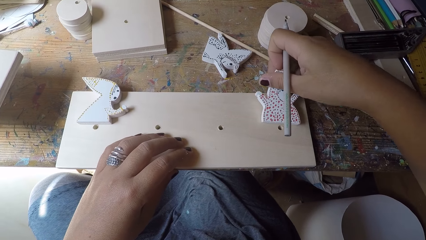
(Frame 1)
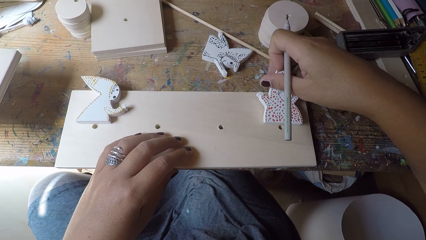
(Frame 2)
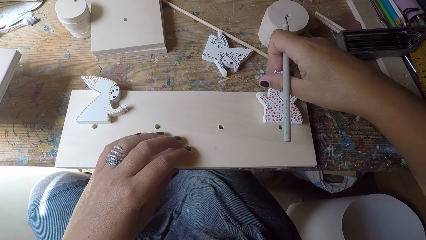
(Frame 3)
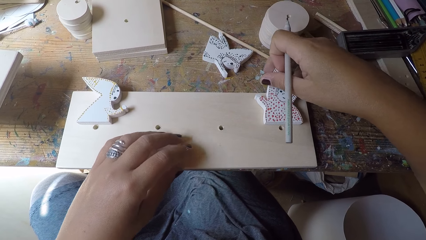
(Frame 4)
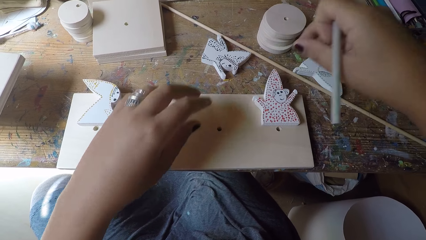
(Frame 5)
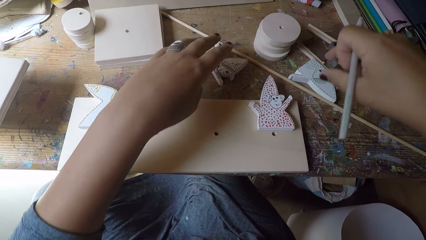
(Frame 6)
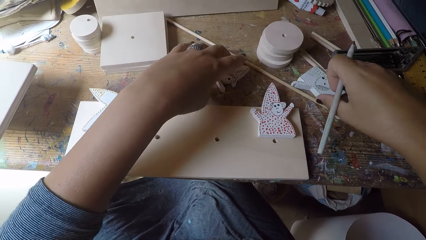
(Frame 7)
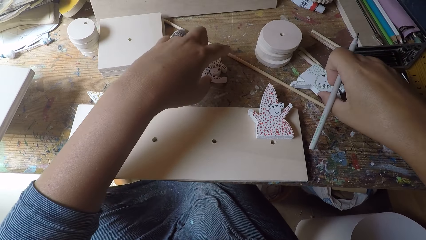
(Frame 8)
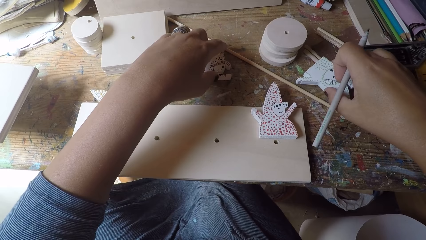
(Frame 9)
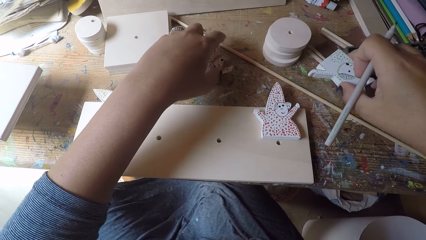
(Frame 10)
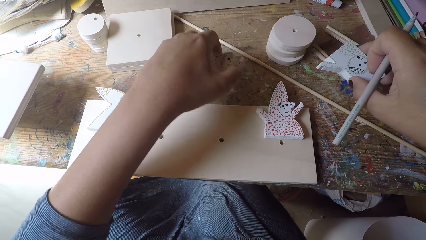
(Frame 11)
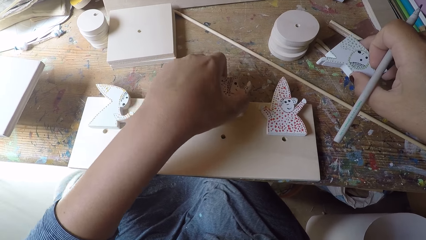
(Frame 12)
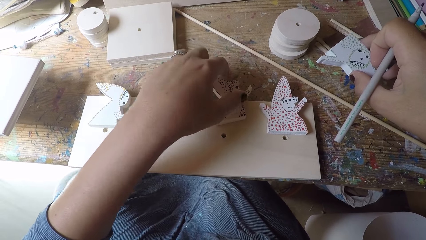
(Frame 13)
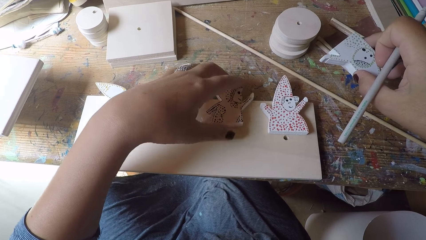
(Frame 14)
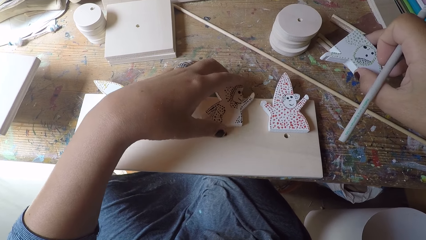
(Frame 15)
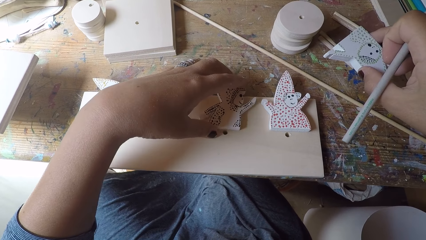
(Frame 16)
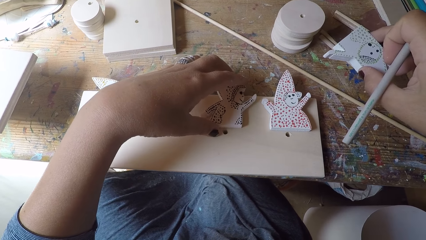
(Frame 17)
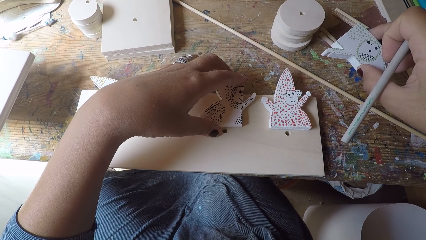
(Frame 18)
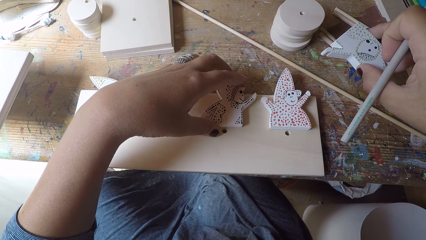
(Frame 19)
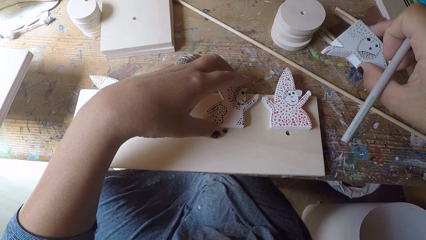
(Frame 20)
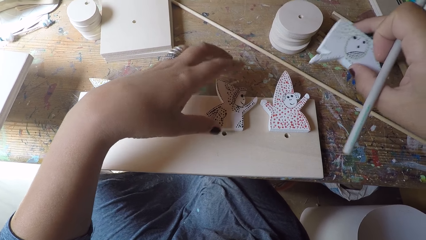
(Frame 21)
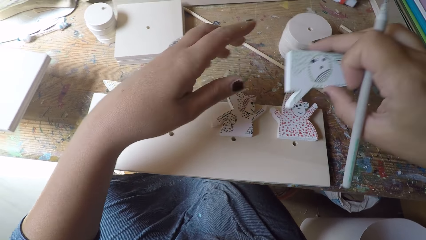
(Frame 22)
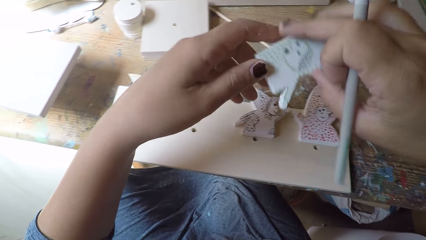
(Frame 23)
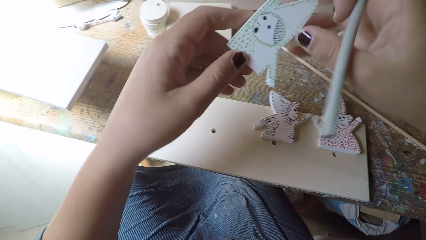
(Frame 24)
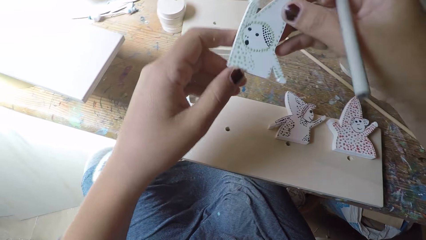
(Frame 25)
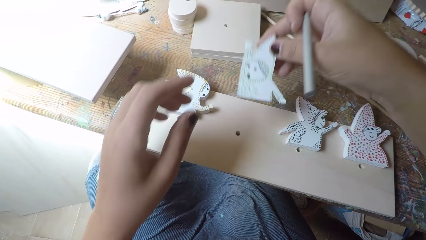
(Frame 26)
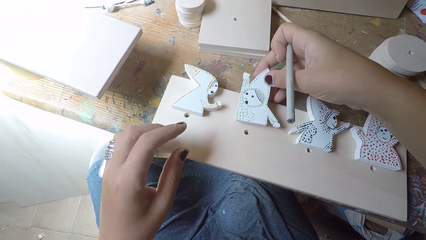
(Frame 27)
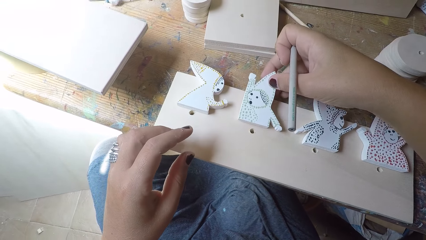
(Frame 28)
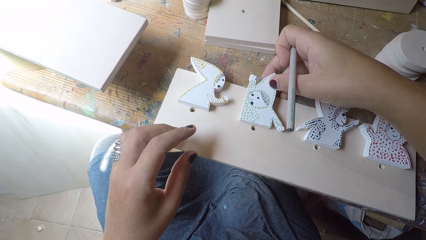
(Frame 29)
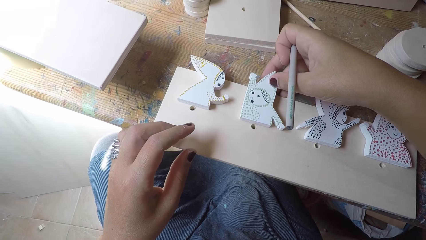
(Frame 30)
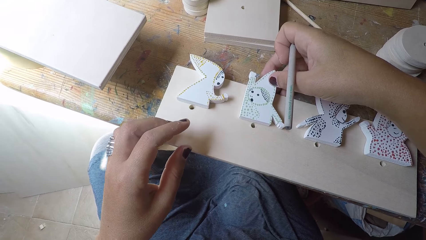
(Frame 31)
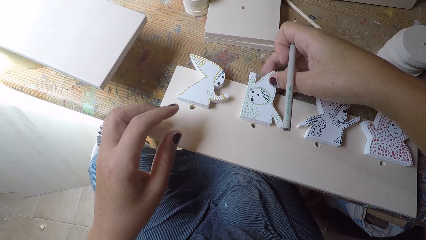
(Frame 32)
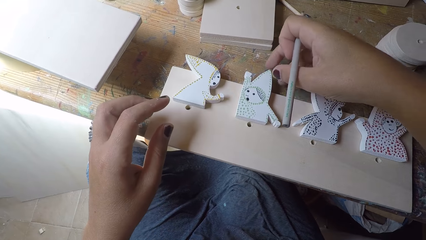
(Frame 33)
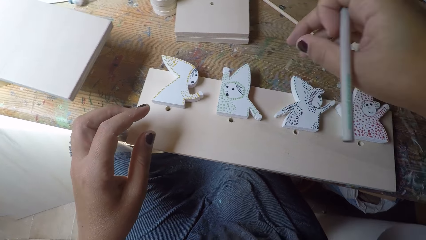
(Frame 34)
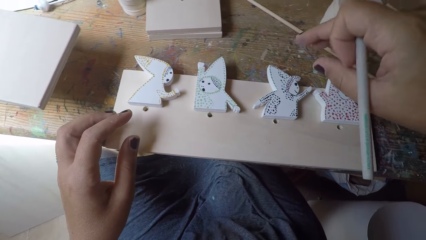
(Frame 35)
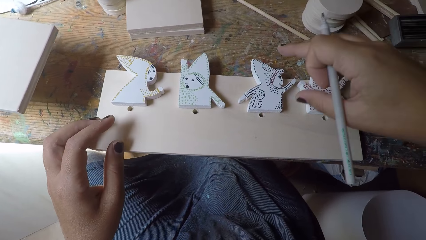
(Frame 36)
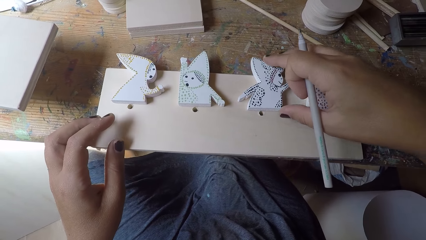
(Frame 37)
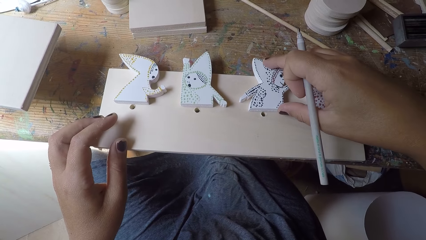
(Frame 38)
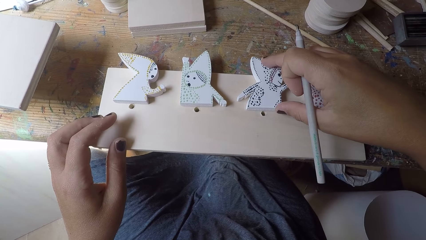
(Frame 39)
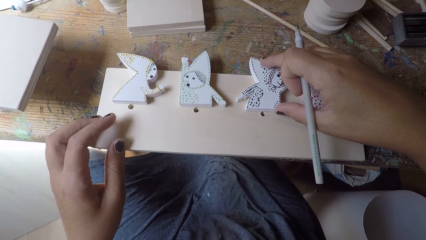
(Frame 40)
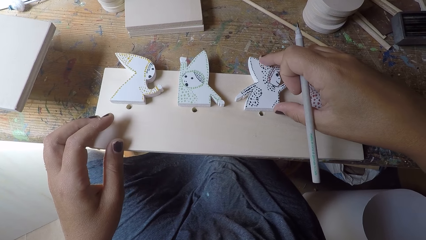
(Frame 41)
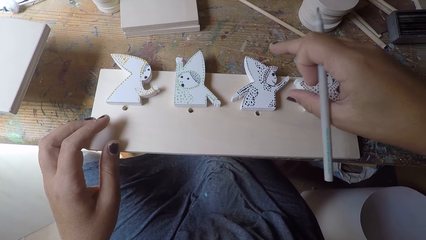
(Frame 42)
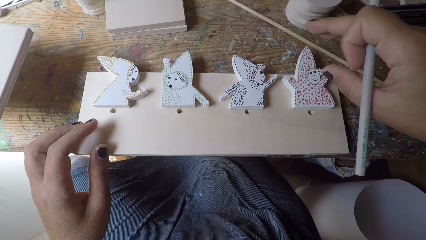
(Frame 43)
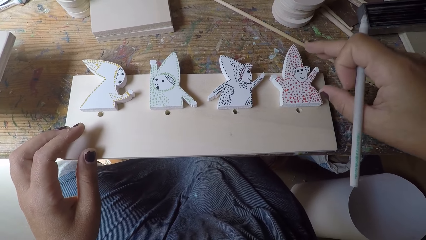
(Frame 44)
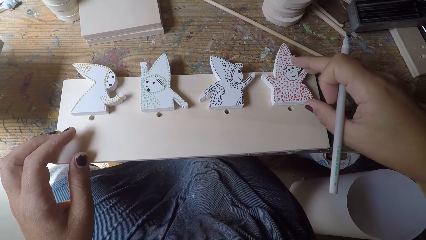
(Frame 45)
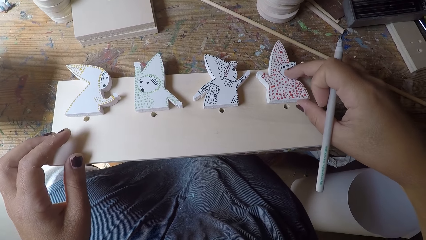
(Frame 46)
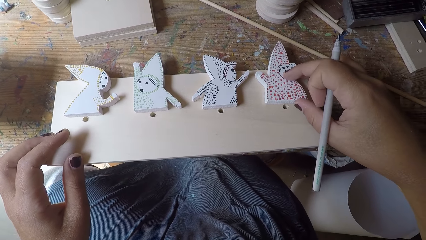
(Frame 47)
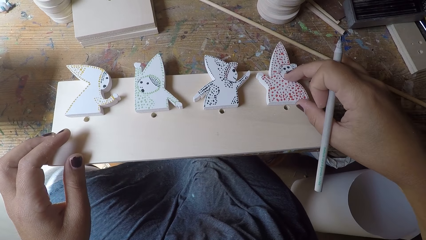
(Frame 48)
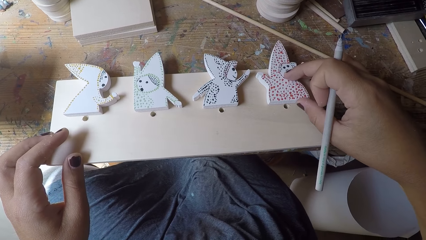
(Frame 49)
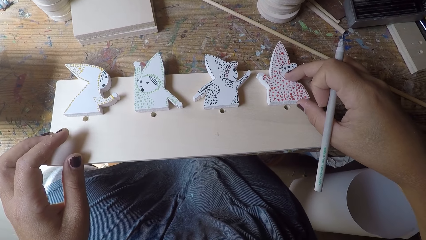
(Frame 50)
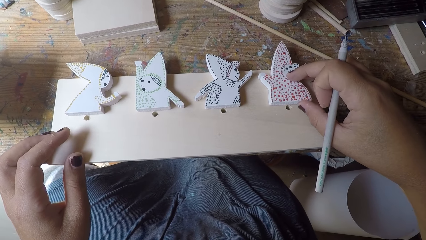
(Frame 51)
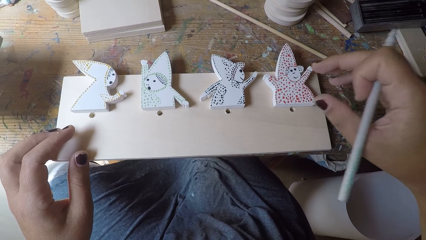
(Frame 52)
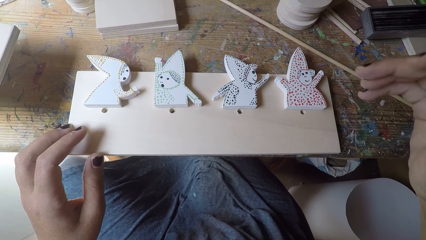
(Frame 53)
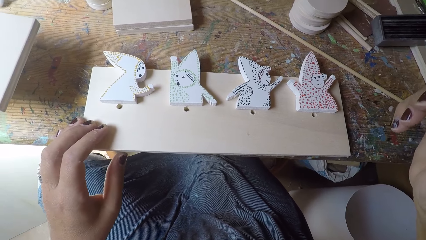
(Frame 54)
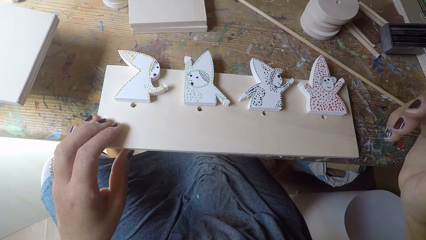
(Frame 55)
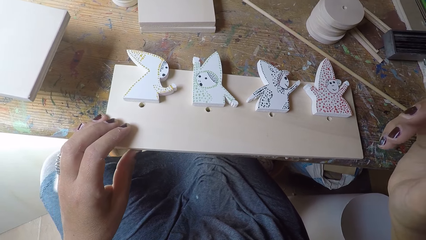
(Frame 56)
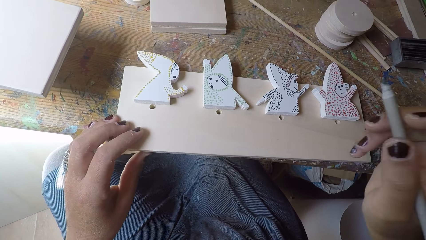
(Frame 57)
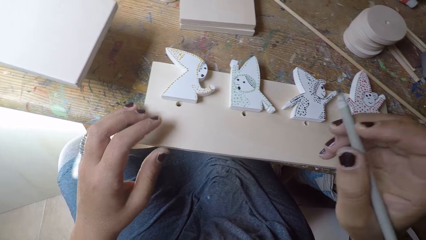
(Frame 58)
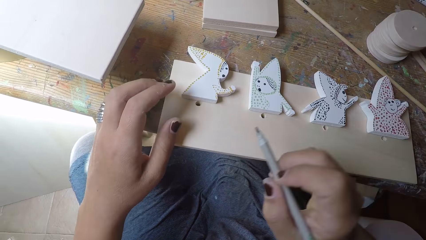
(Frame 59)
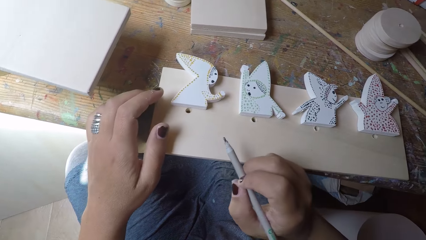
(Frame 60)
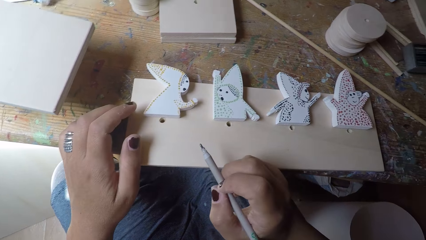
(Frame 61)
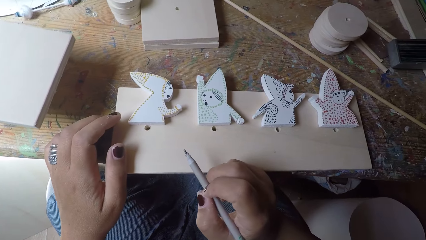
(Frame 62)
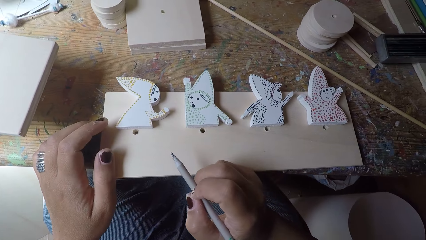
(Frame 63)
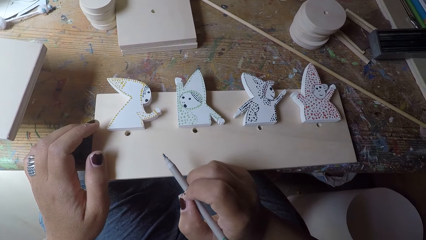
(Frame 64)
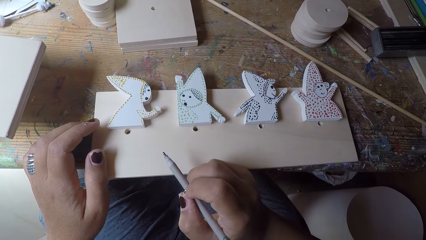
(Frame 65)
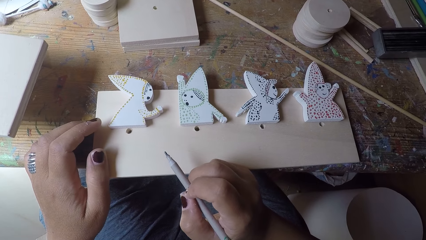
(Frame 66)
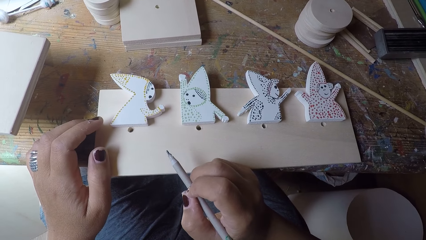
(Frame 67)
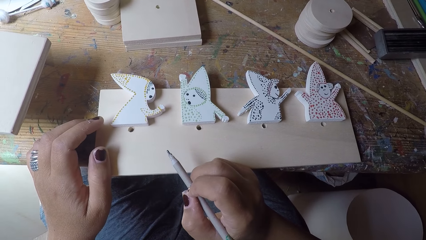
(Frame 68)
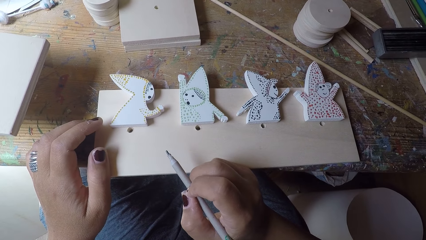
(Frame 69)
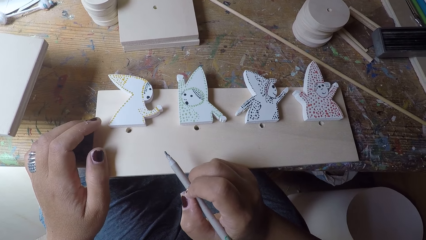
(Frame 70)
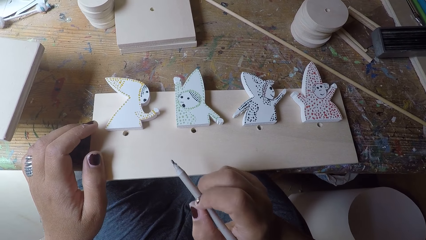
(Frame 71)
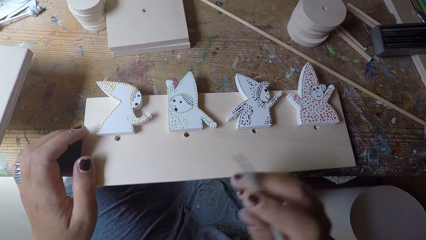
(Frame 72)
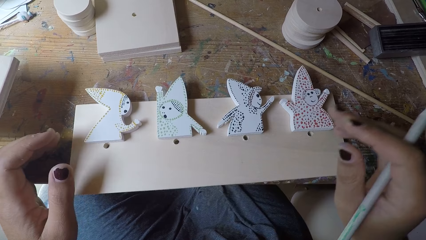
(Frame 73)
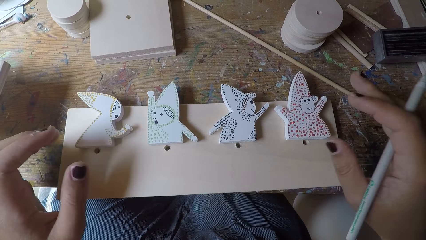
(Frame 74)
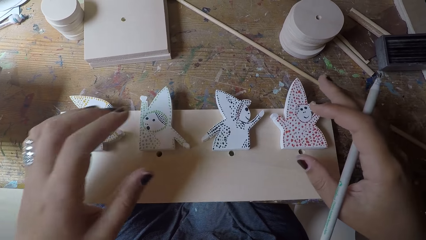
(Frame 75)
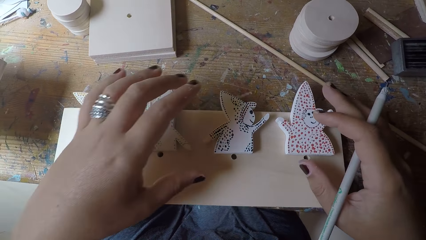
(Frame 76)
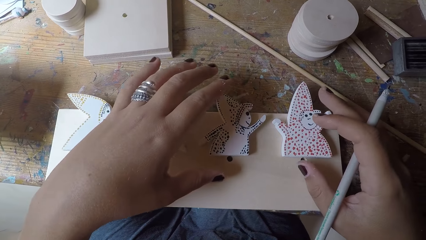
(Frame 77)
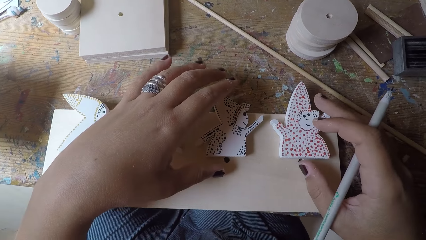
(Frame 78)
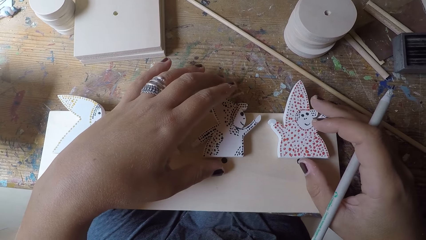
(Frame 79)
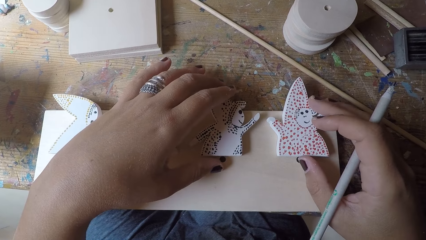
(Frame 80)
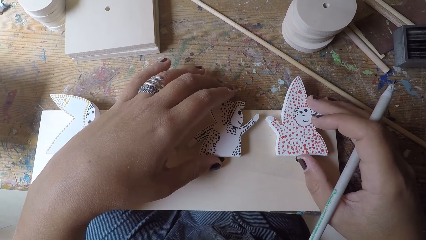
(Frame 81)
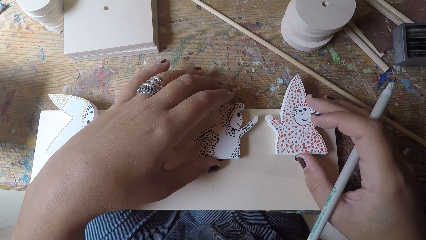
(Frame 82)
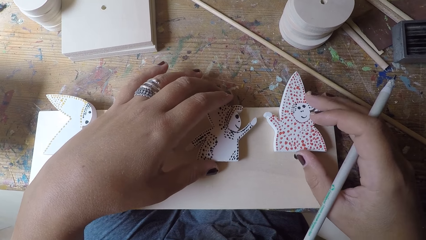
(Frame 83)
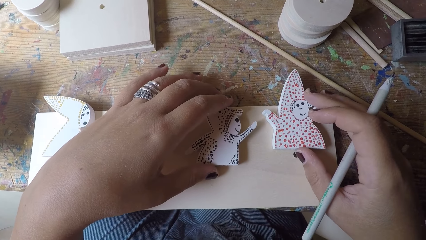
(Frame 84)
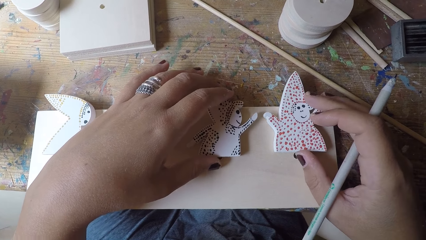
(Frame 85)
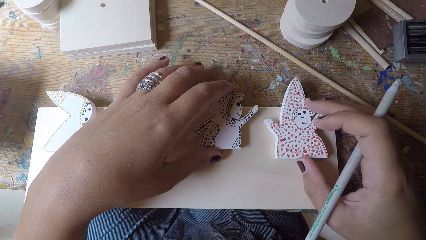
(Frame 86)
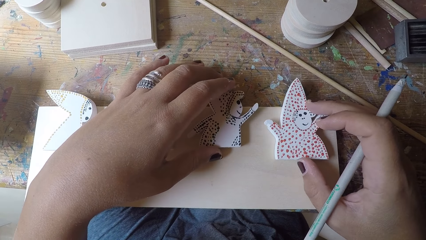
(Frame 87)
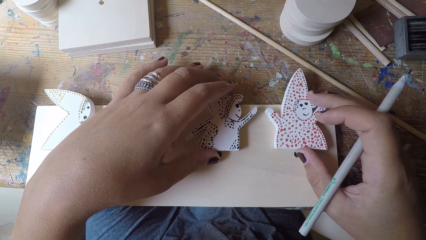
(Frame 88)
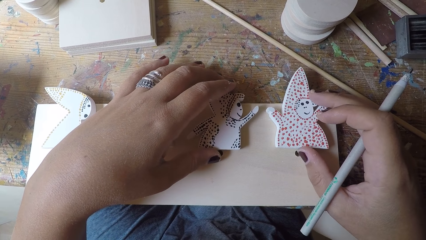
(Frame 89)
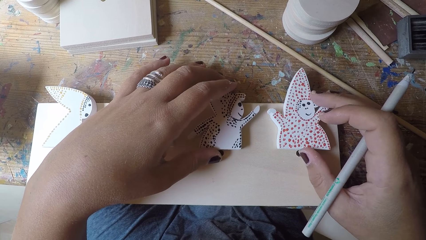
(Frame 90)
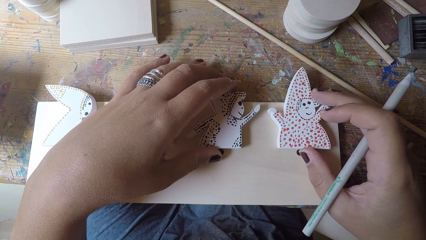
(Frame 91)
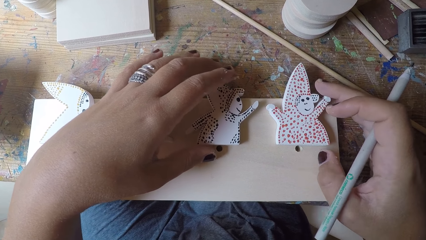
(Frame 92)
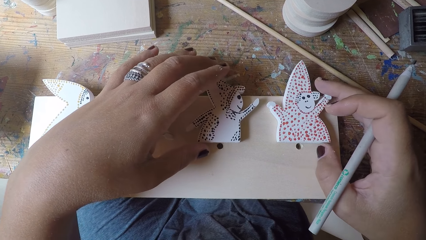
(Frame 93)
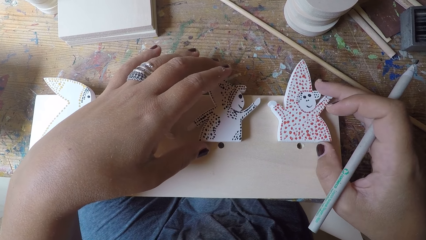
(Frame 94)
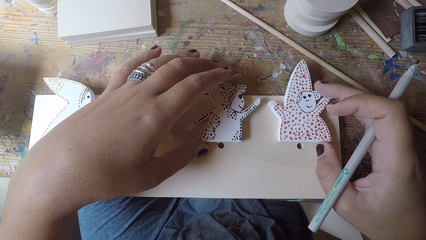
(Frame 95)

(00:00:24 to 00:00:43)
The camera wearer drops wood ornaments or carvings on the wood plank. They pick up two wood ornaments from the table. They drop the two wood ornaments on the wood plank. They hold a wood carving. They put the wood carvings on a piece of wood. They hold a pencil. They adjust the wood ornaments on the wood plank. They hold the pencil. They adjust the wood carvings on the piece of wood.
